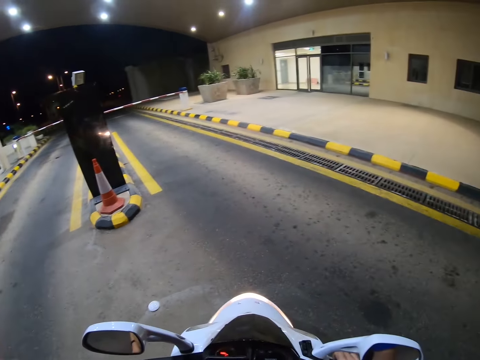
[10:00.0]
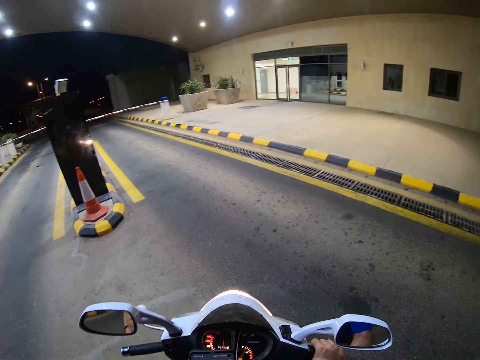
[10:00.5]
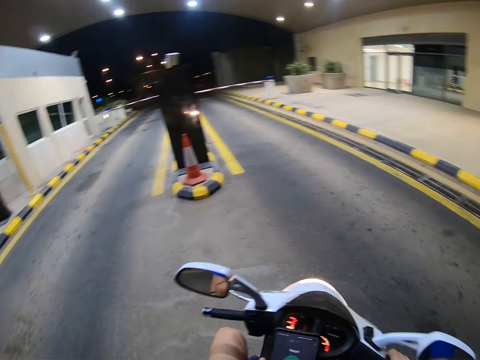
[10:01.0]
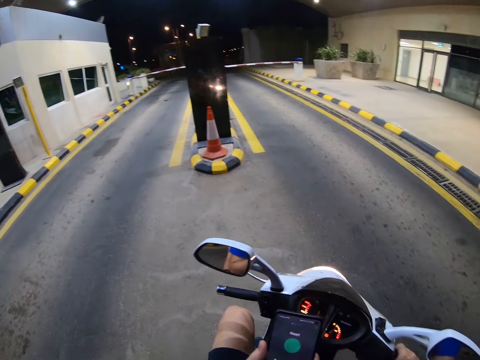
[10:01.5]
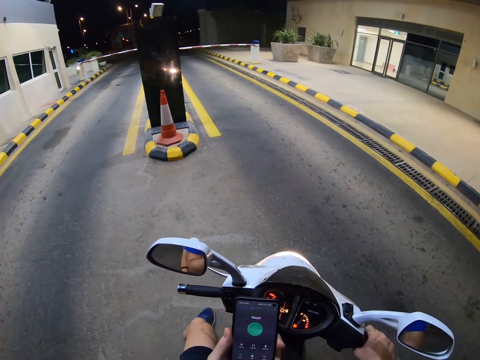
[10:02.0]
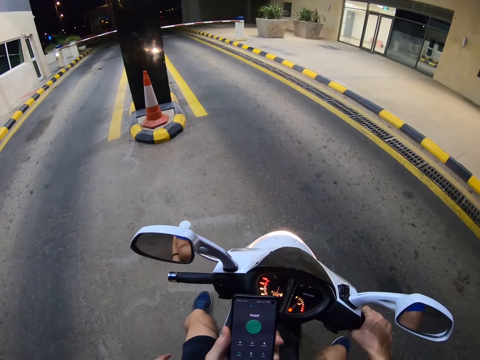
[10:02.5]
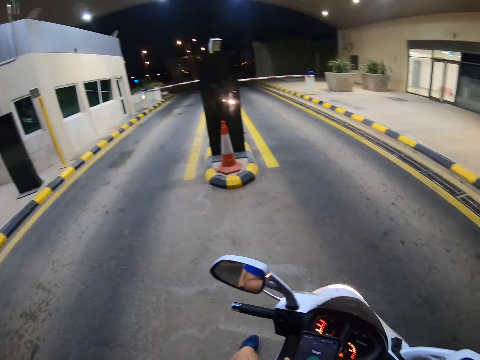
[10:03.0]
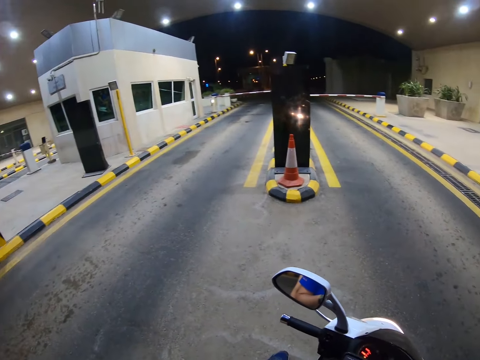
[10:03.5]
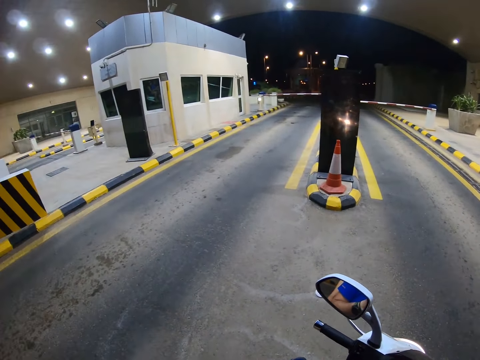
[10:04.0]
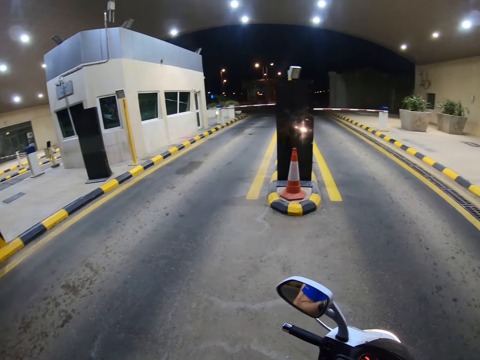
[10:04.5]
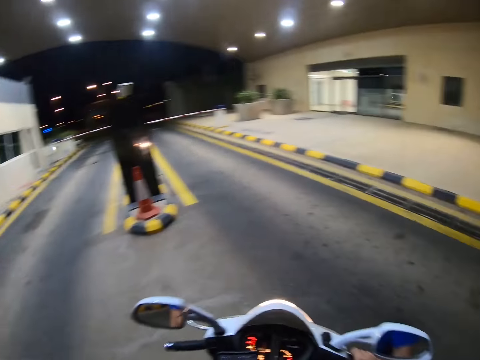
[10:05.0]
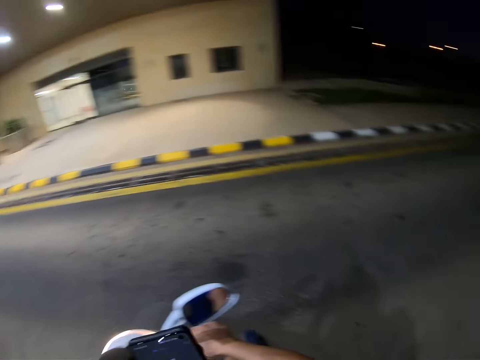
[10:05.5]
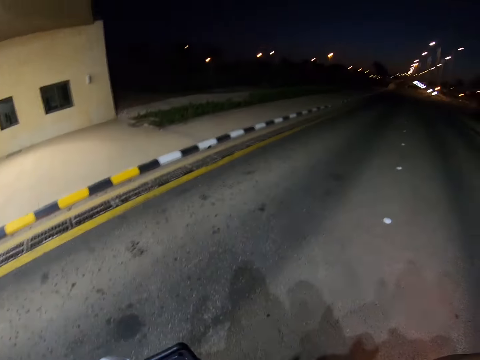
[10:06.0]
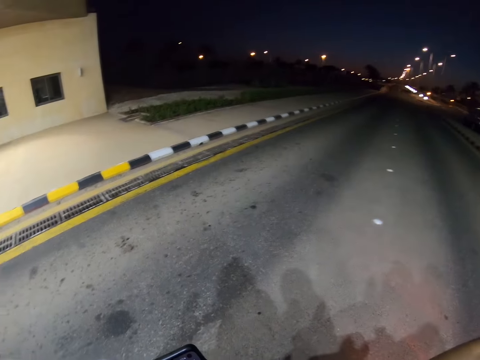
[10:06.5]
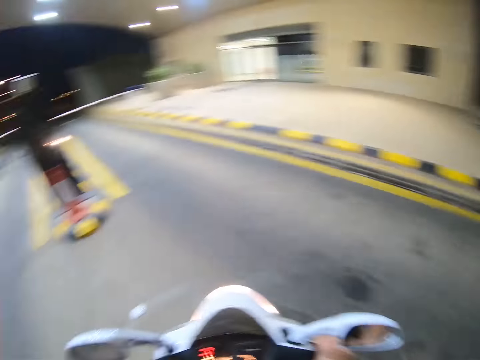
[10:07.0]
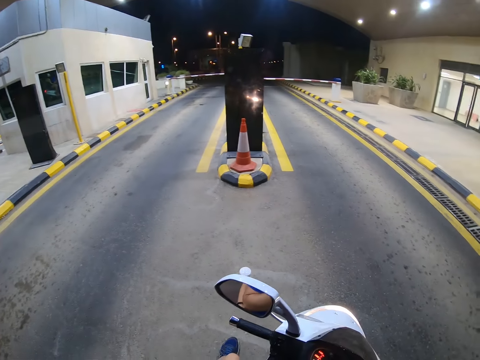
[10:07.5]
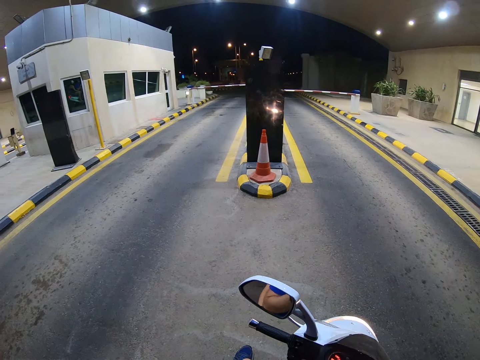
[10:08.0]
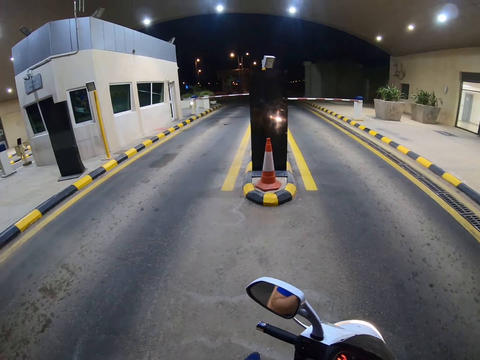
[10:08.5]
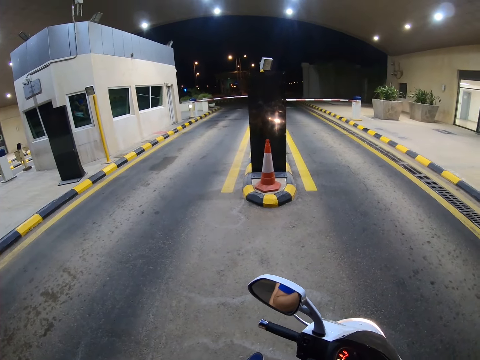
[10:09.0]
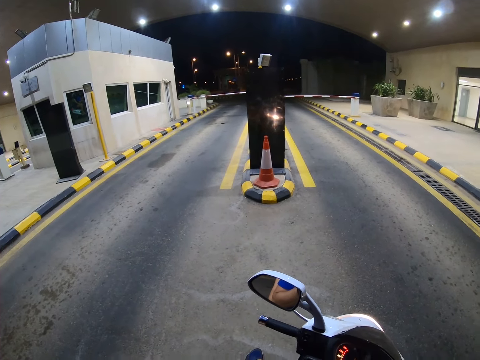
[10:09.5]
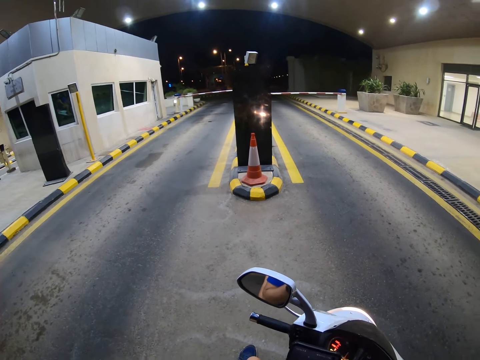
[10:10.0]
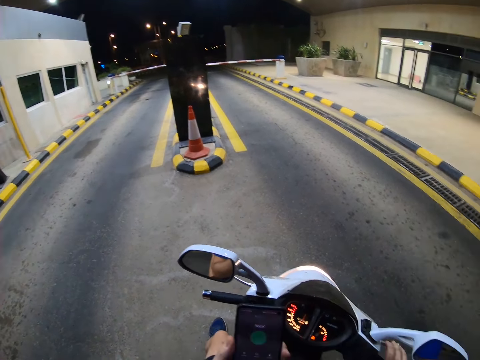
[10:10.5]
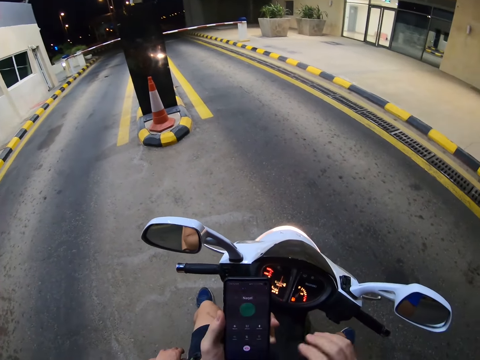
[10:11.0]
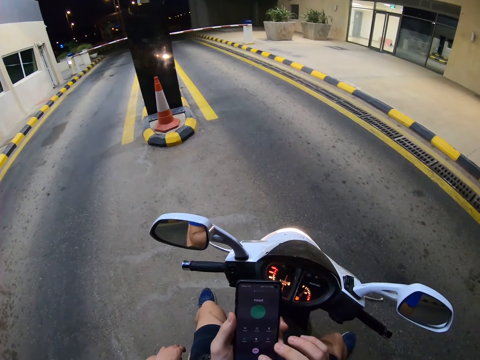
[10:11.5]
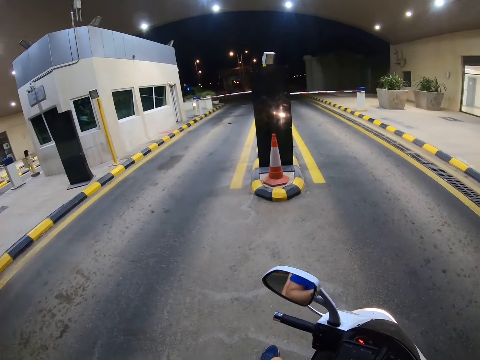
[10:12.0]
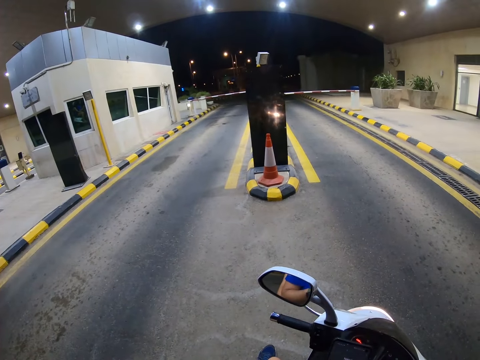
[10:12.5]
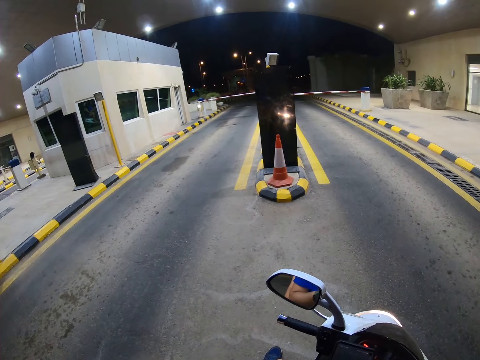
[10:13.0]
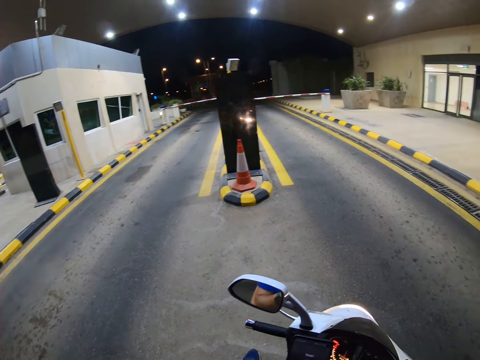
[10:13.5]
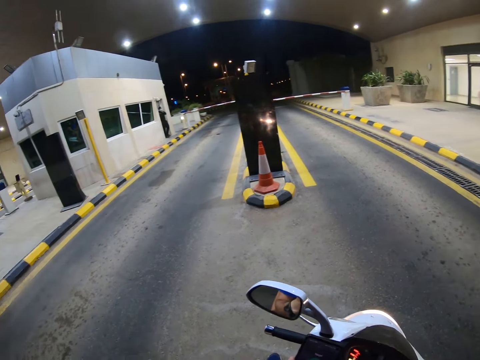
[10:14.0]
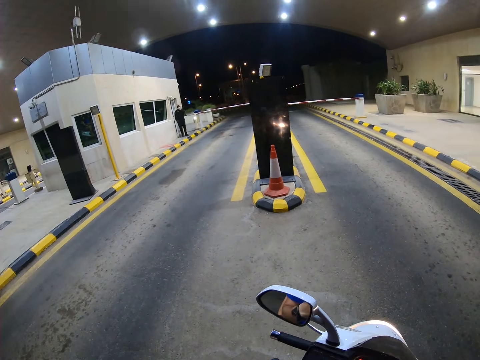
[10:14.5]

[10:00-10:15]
The camera wearer looks around a toll station. He operates a mobile phone. He looks around the toll station. He stops riding a motorcycle. He scrolls his phone. He looks around the toll station.

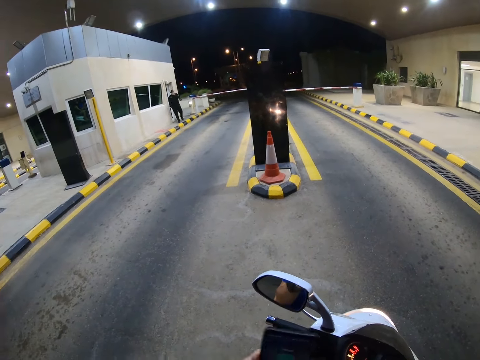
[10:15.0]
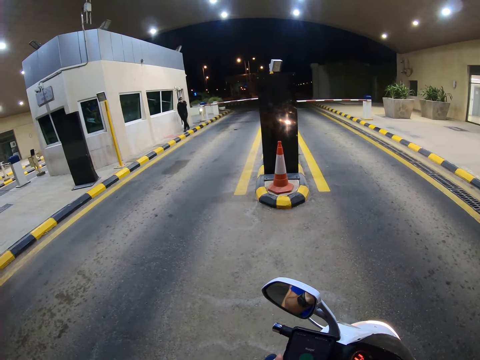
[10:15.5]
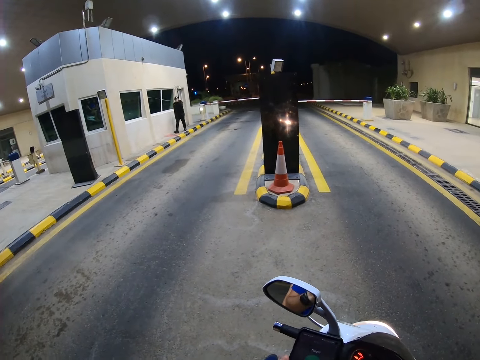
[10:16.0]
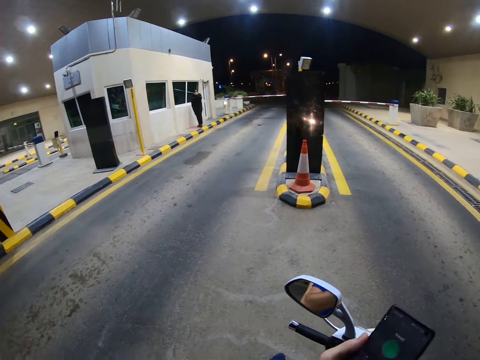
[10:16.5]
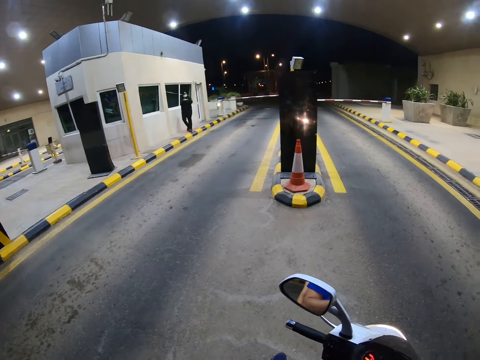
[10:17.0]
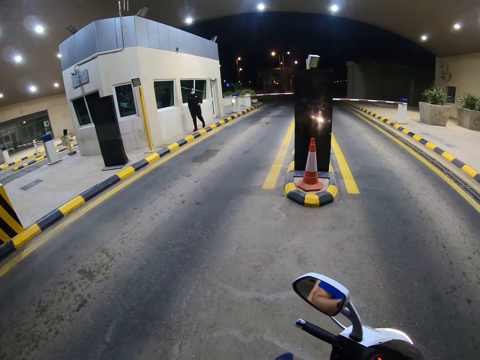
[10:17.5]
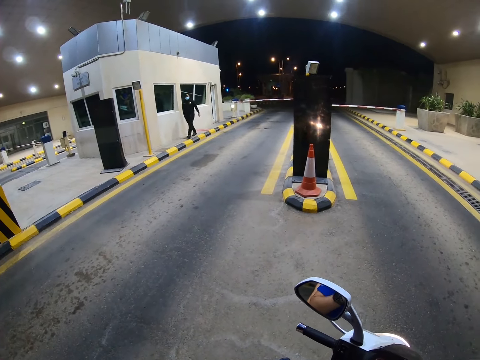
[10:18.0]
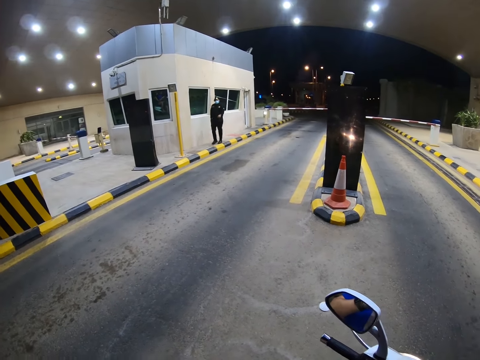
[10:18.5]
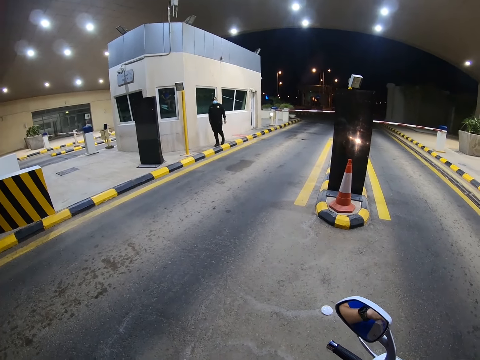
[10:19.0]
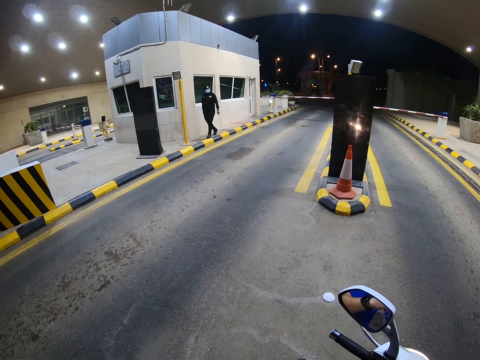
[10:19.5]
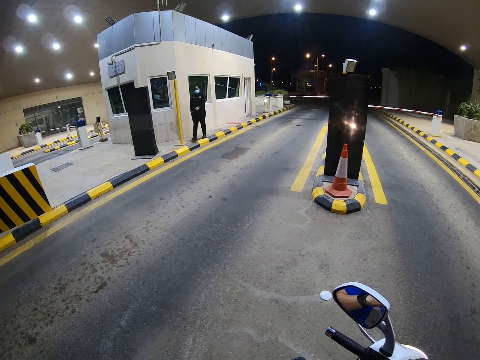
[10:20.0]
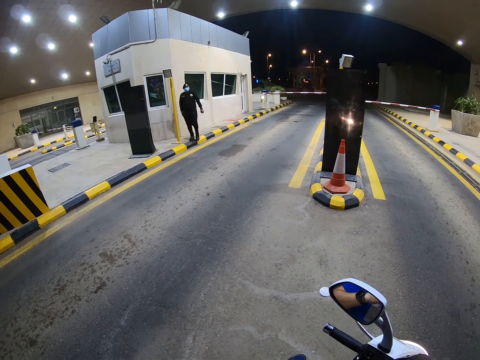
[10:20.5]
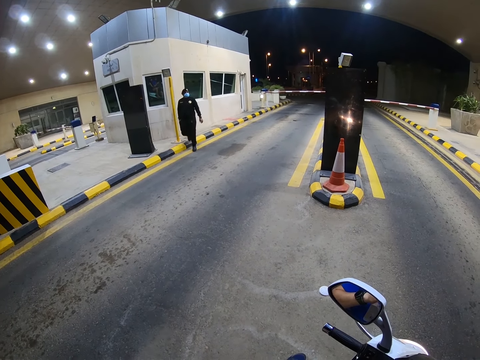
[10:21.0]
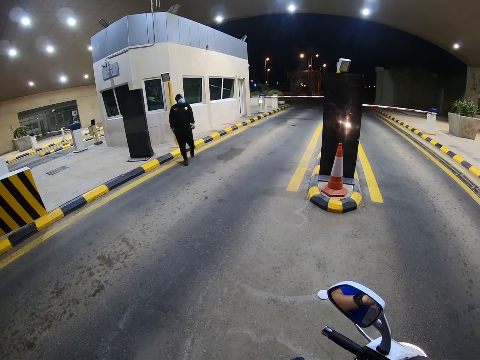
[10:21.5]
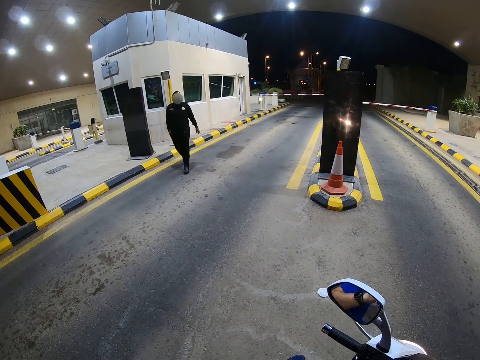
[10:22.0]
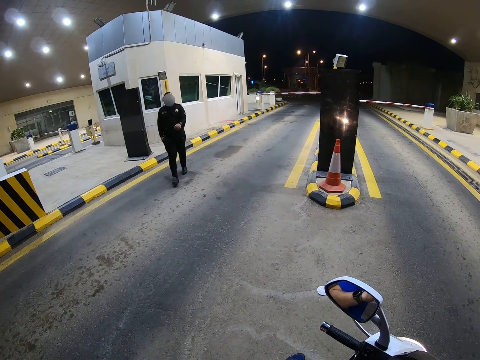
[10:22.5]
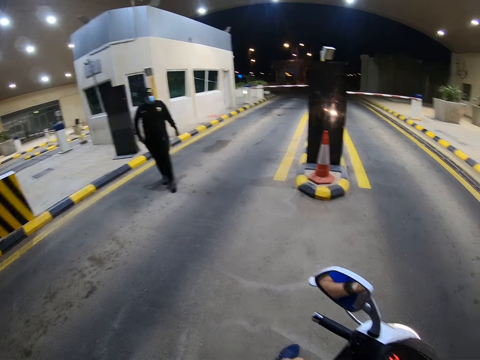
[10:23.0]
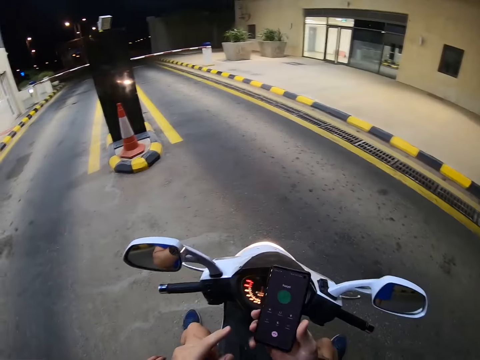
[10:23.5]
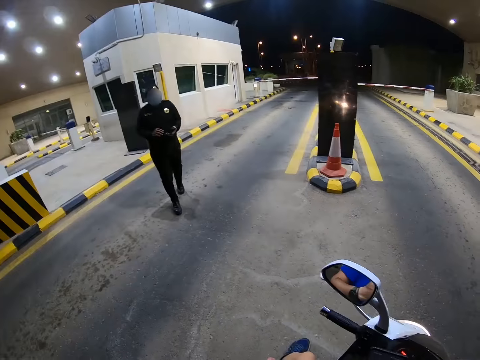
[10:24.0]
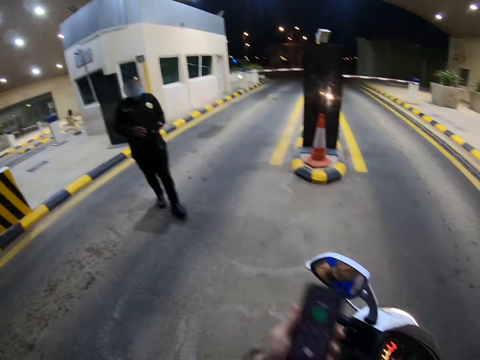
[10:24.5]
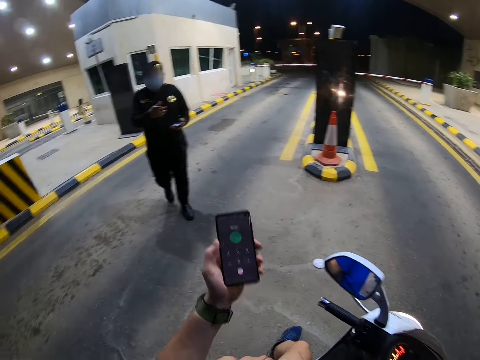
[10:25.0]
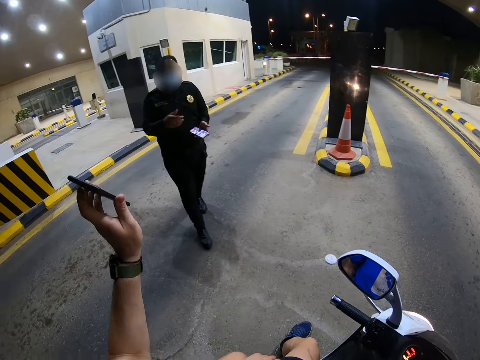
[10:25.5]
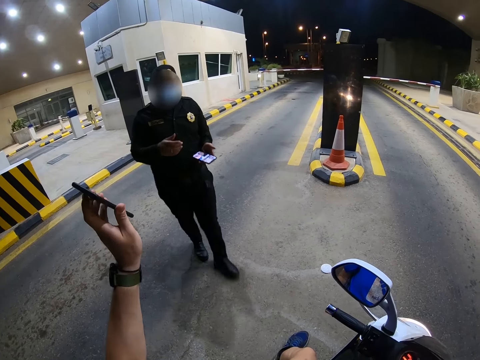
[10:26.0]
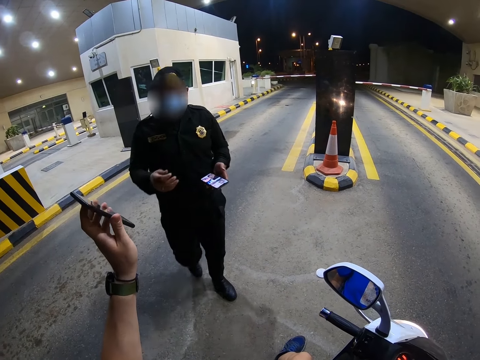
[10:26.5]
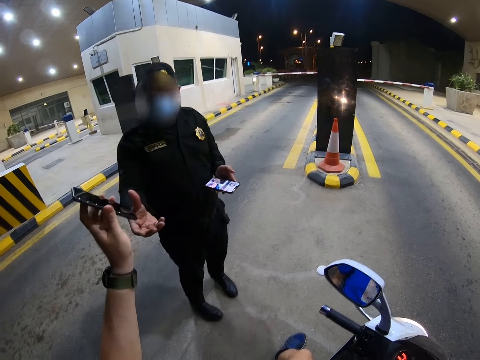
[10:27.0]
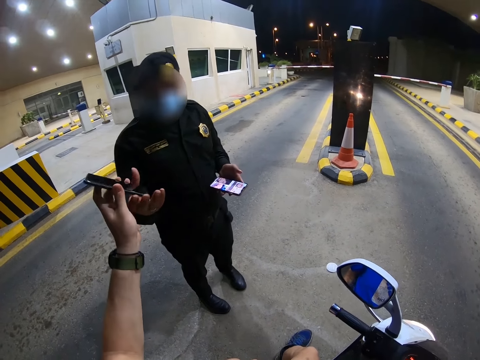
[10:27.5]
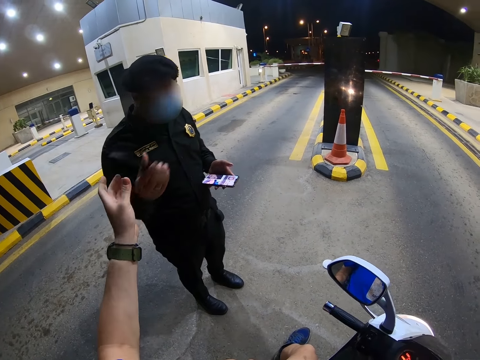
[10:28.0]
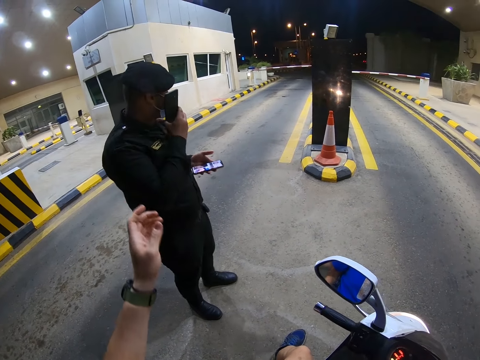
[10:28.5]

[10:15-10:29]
The camera wearer operates a mobile phone. A man walks around a toll station. The camera wearer operates the mobile phone. He gives his phone to the man, a security man.
